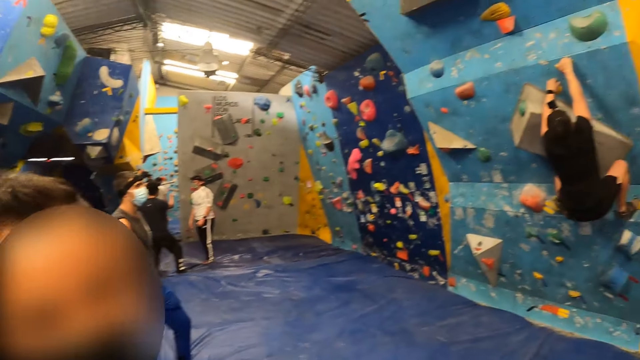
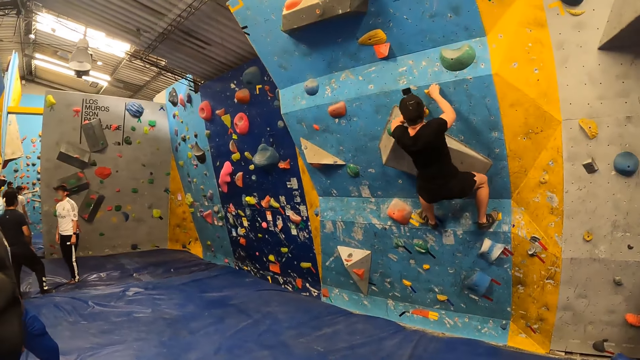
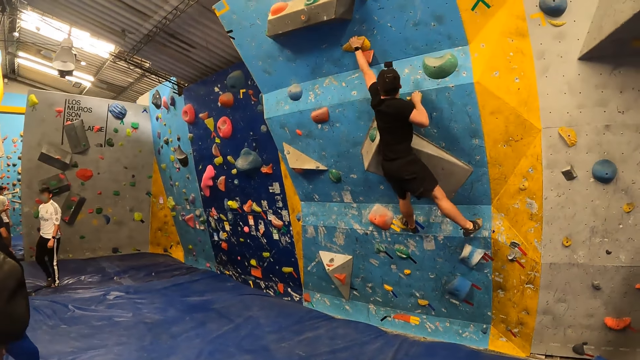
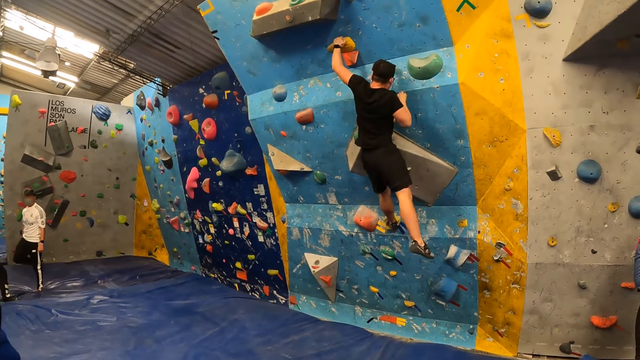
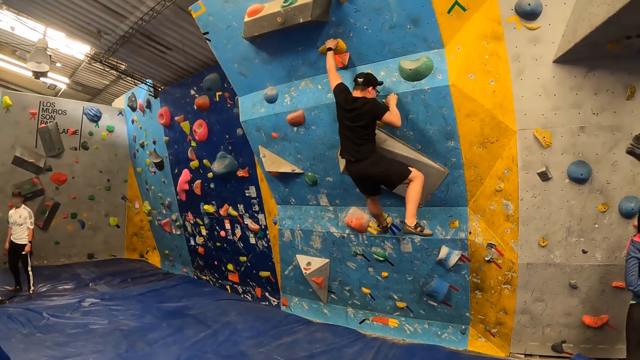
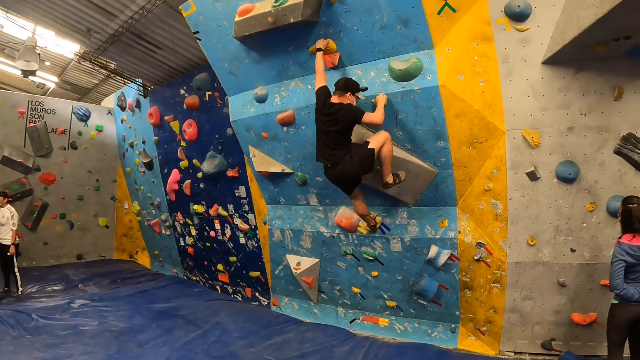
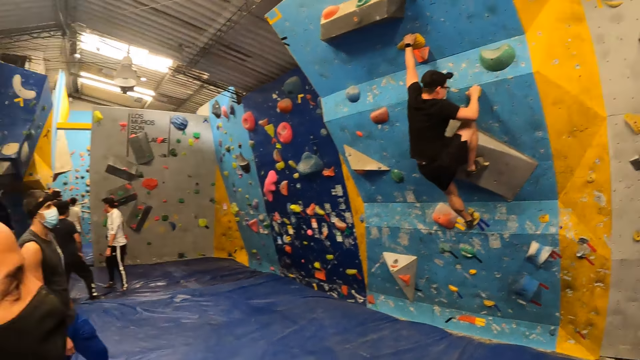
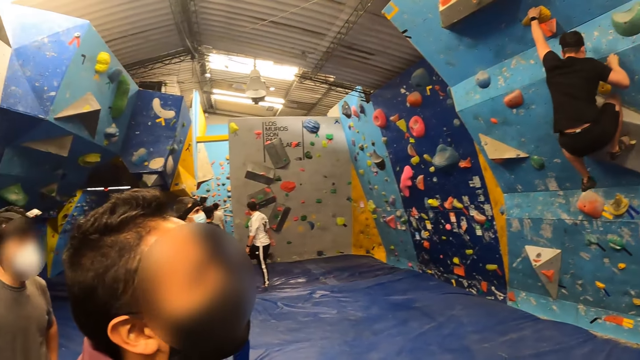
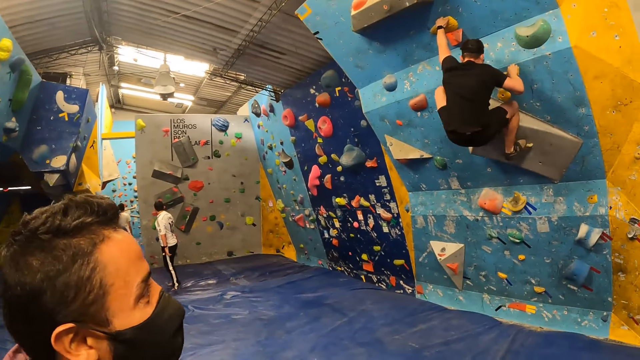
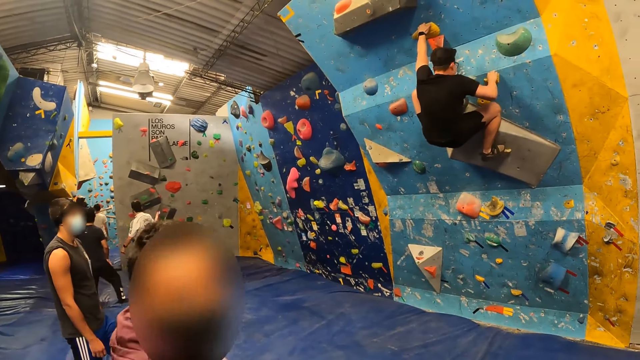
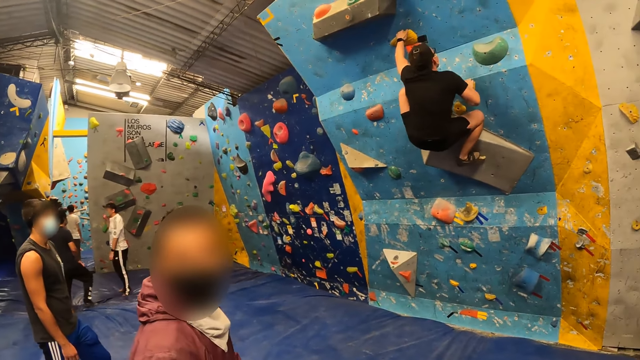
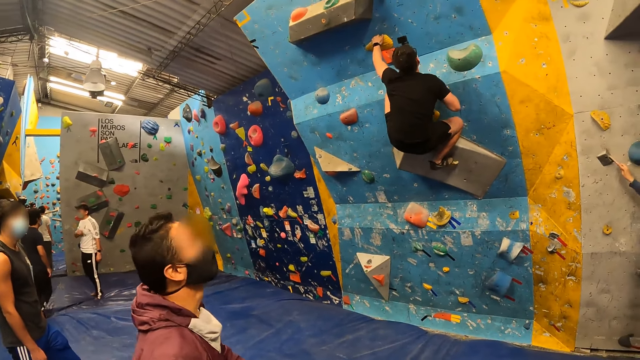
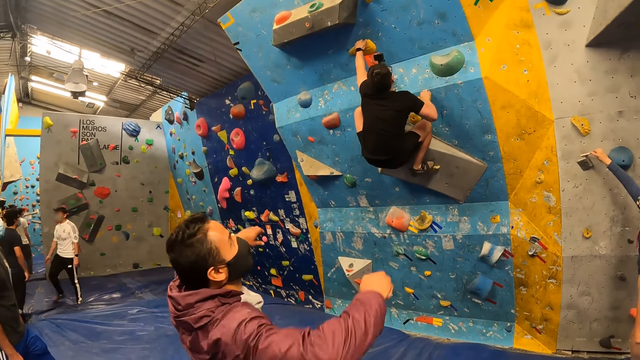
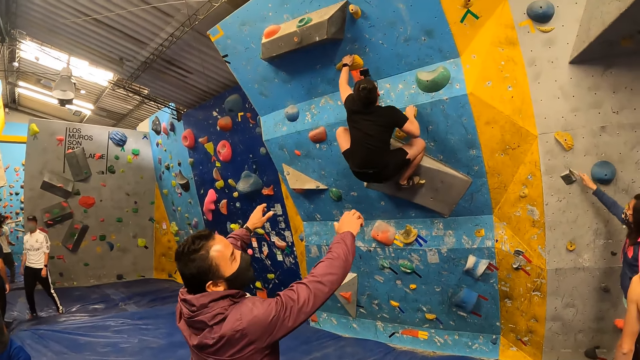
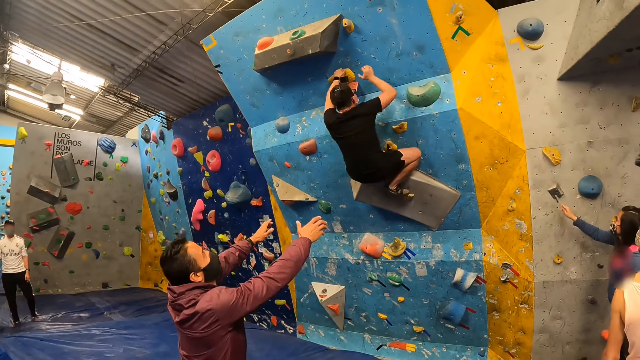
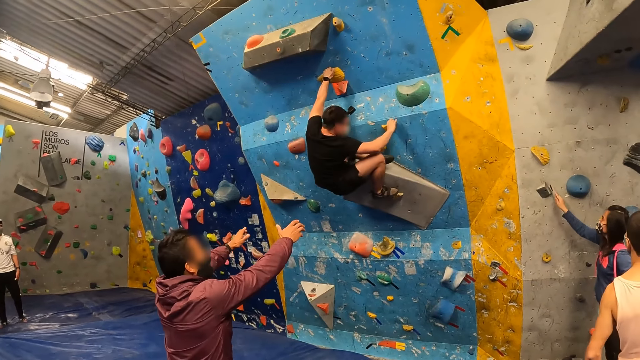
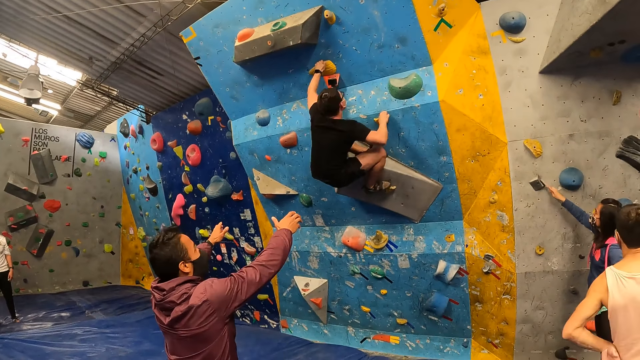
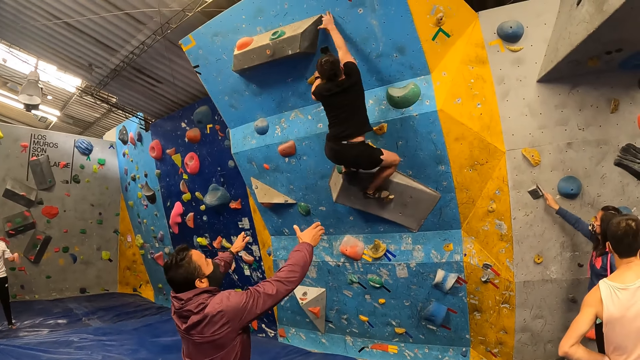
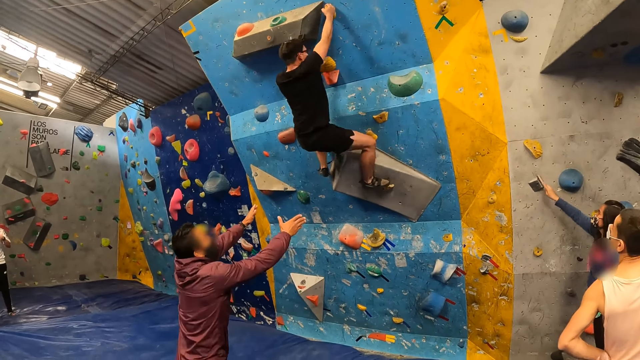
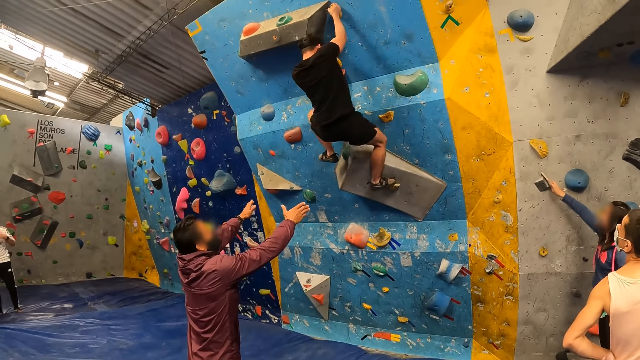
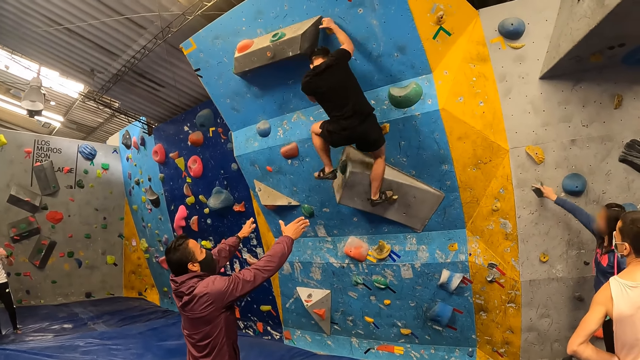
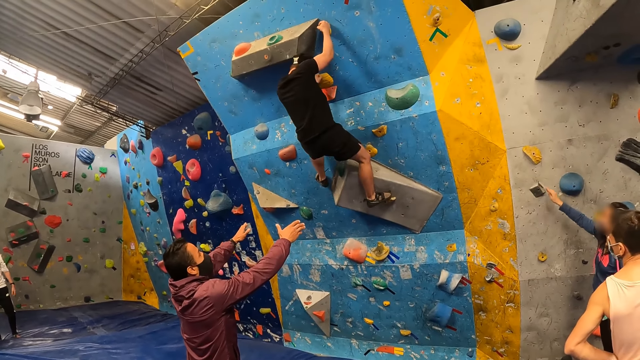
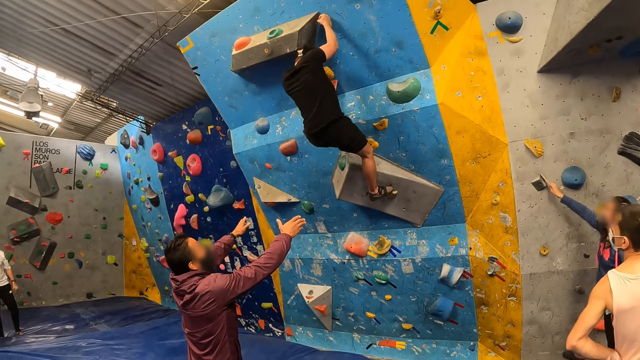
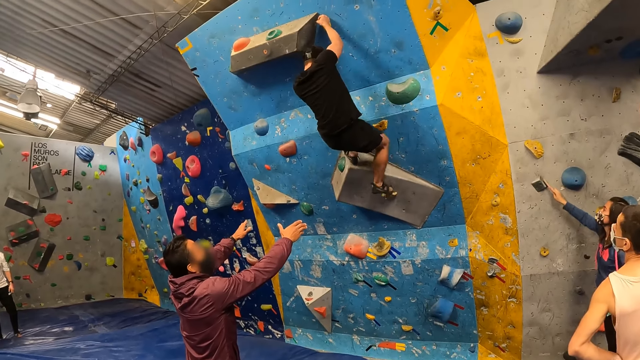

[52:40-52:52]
The other man walks to the first man and stretches both hands.

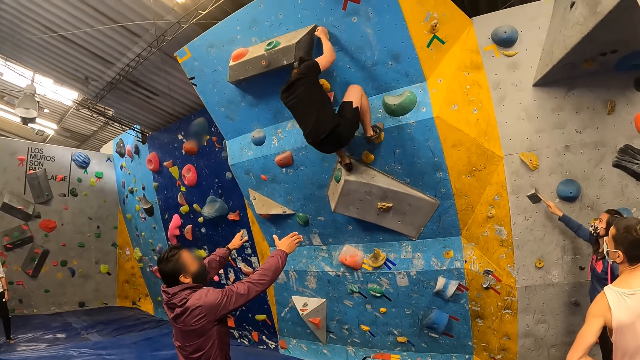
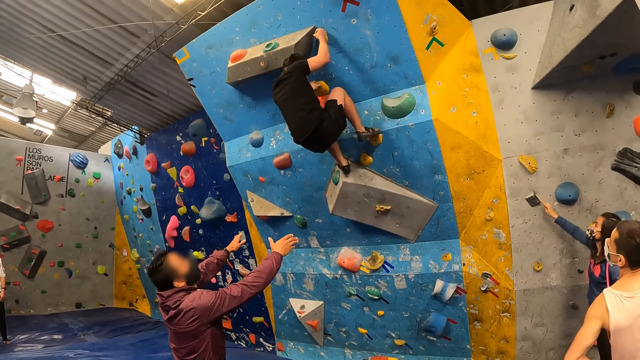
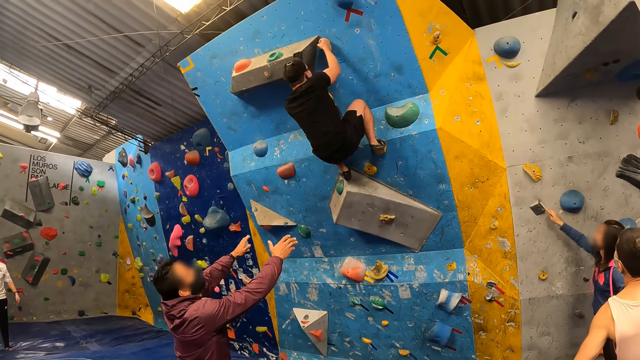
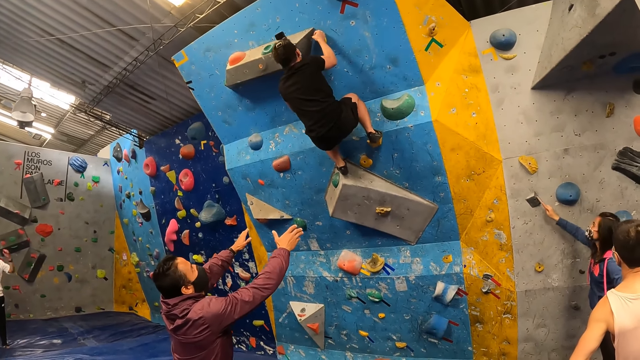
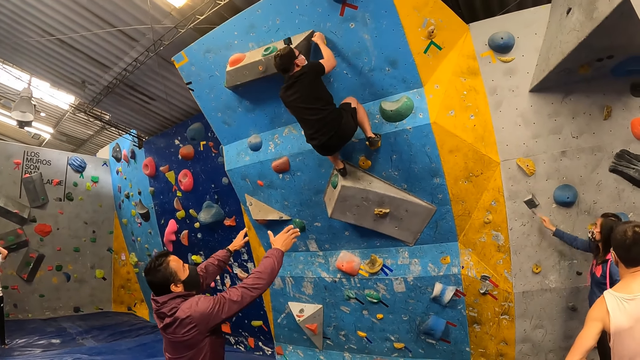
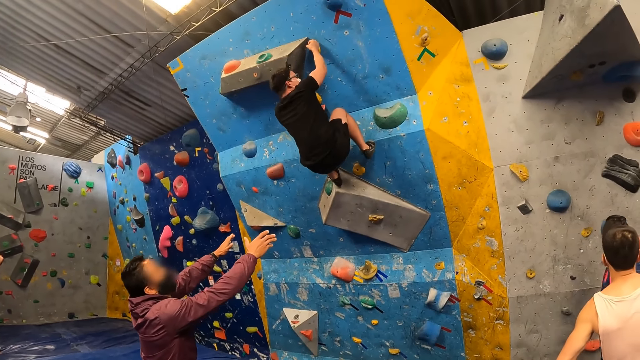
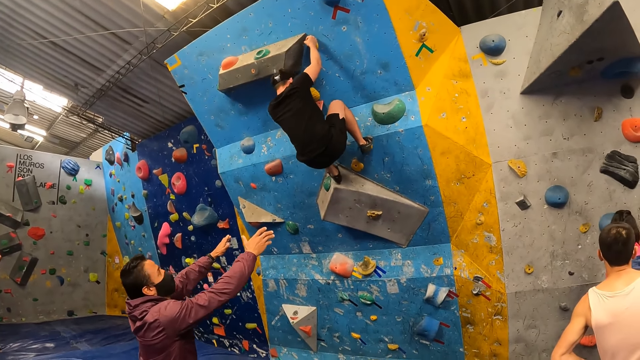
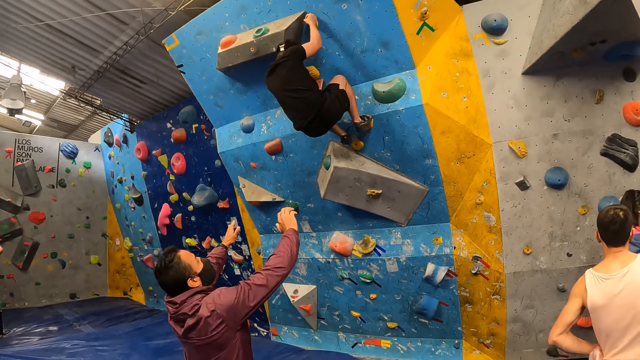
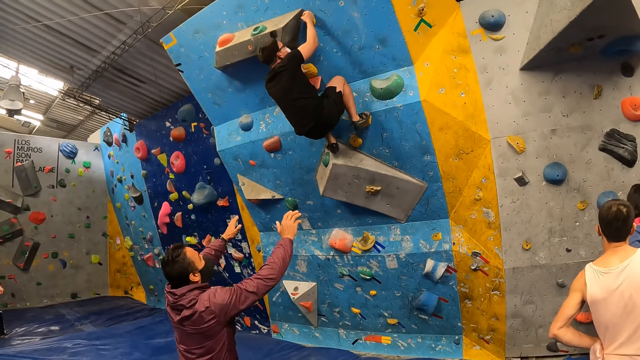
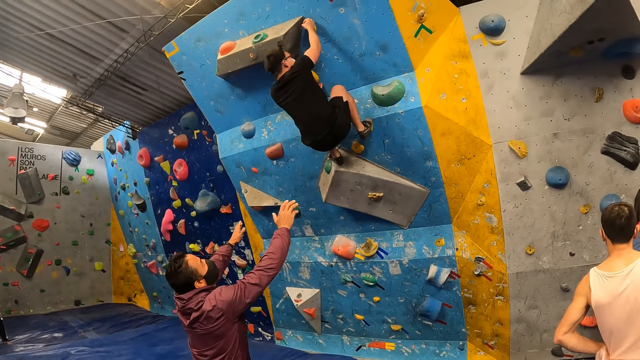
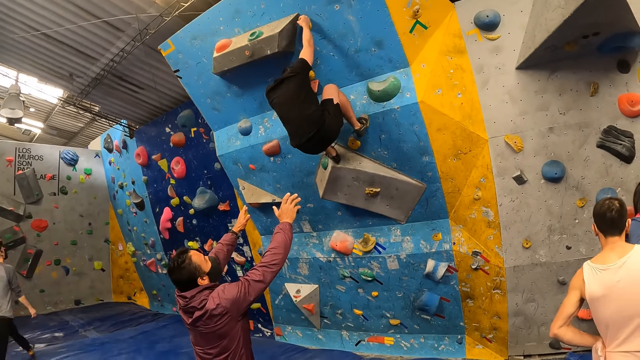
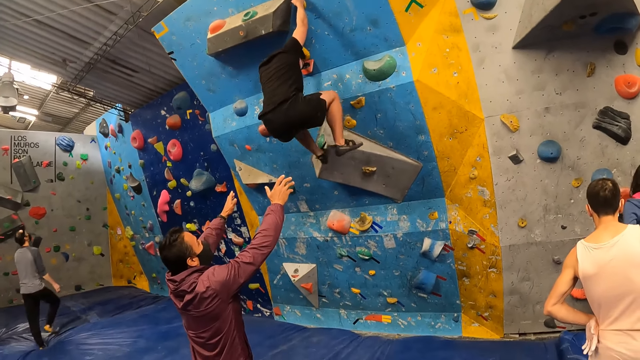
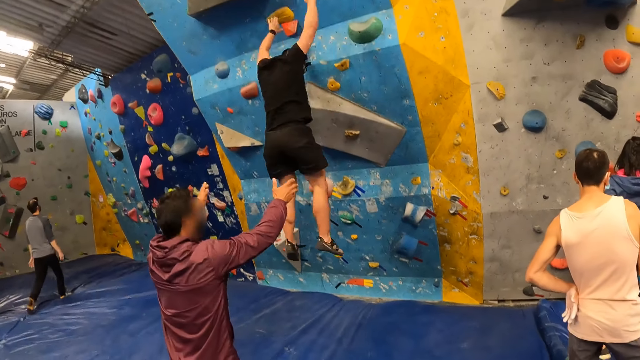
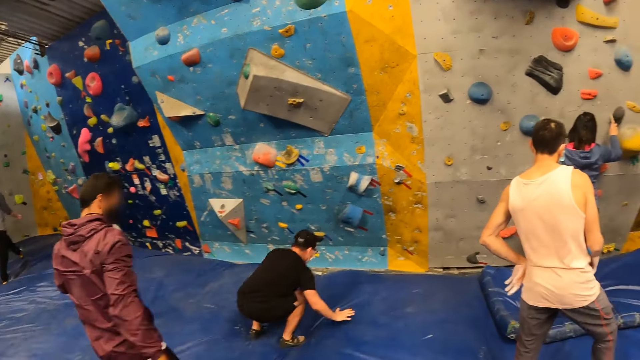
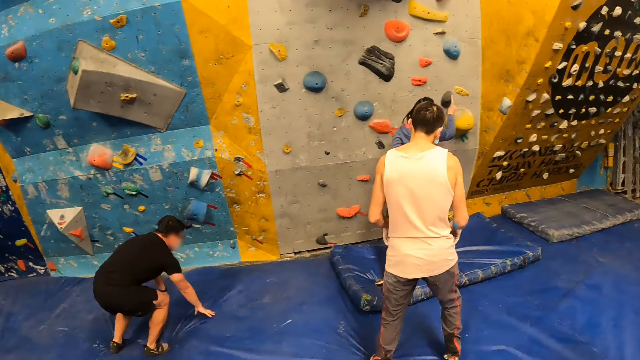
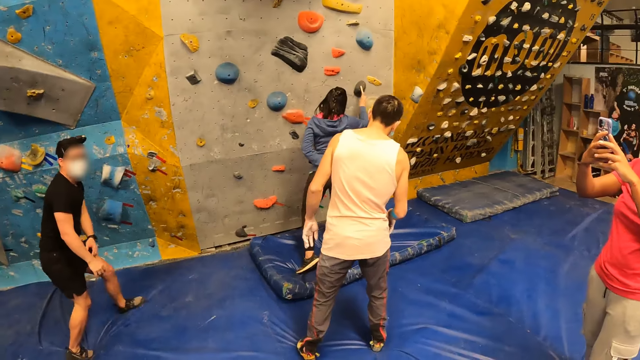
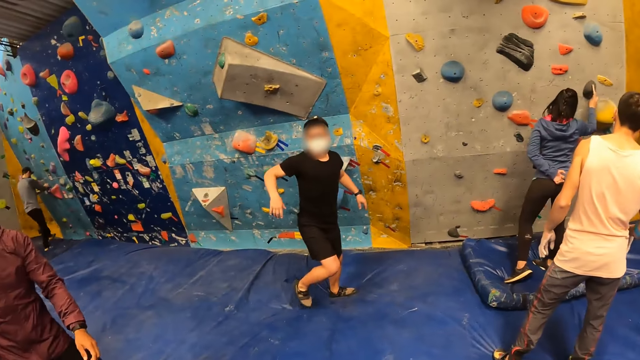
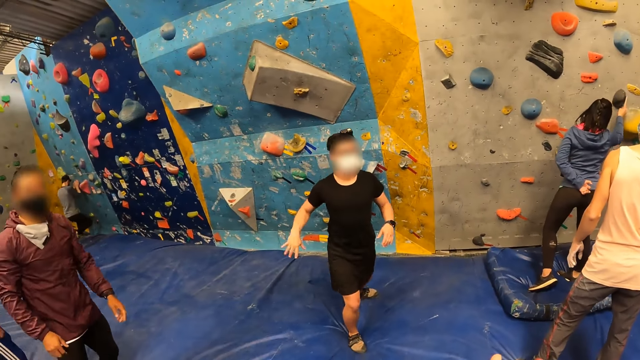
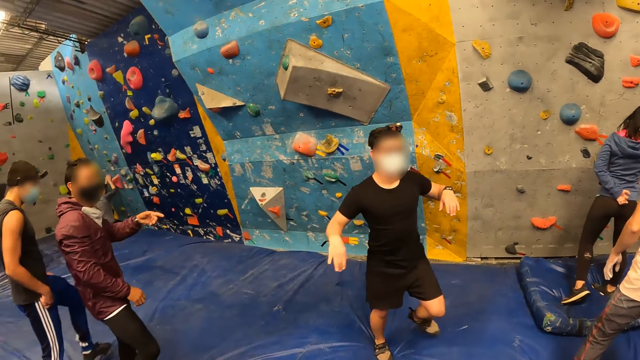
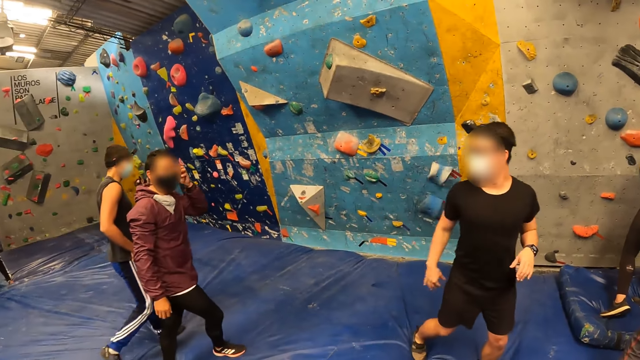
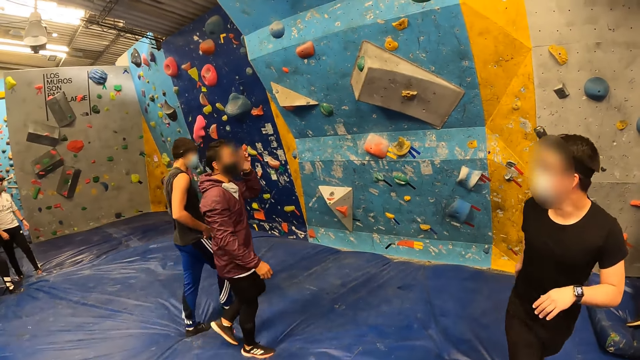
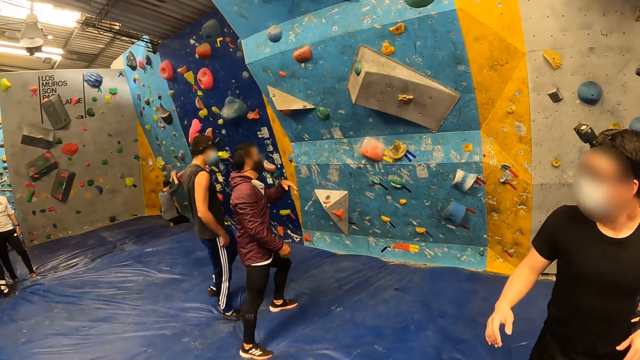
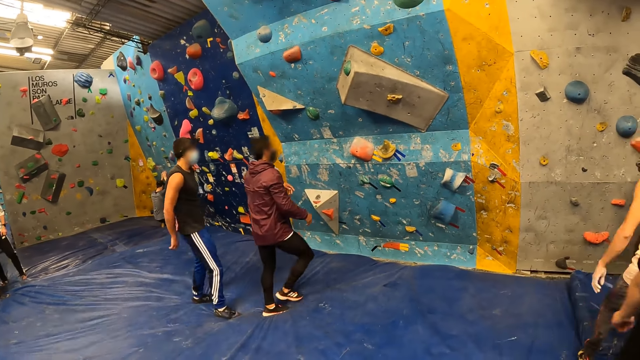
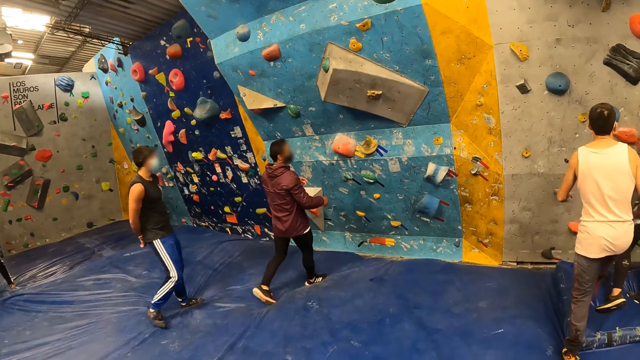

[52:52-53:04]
The first man falls to the crash pad from the bouldering wall, wiggles his right hand and interacts with the other man.
